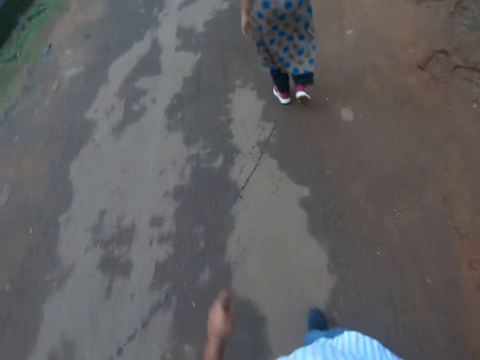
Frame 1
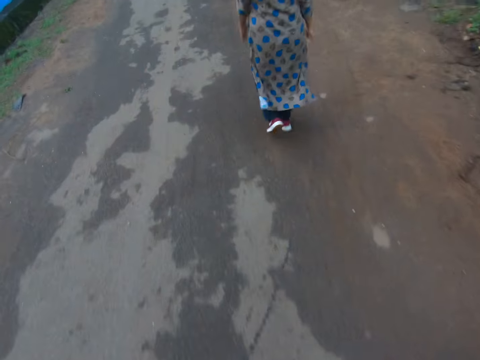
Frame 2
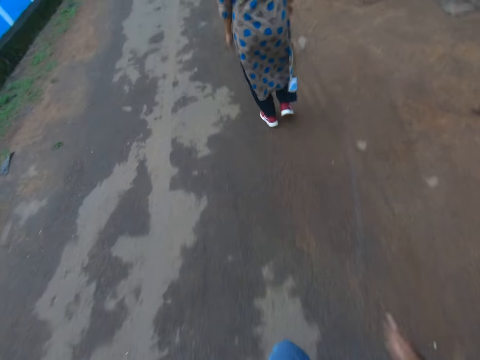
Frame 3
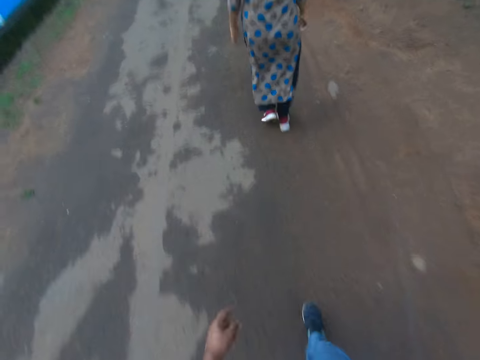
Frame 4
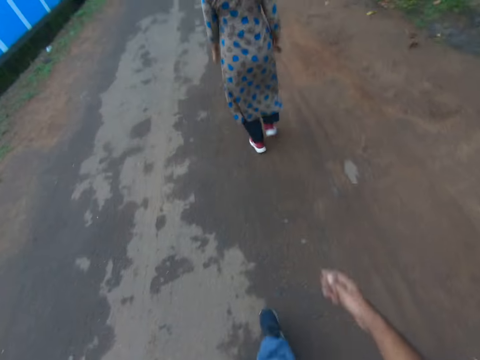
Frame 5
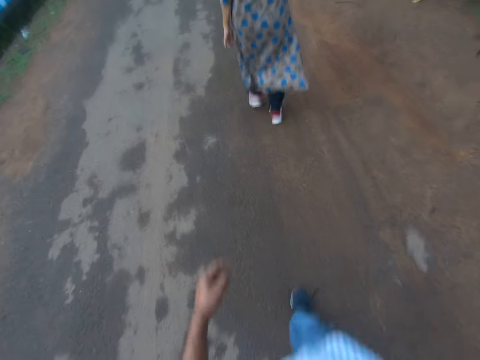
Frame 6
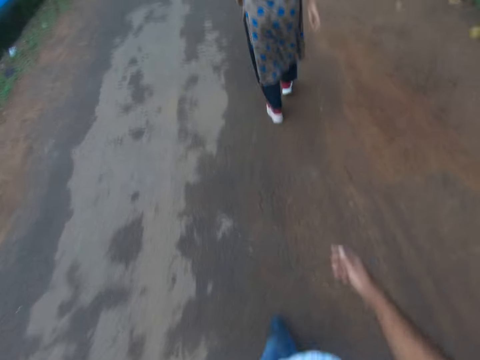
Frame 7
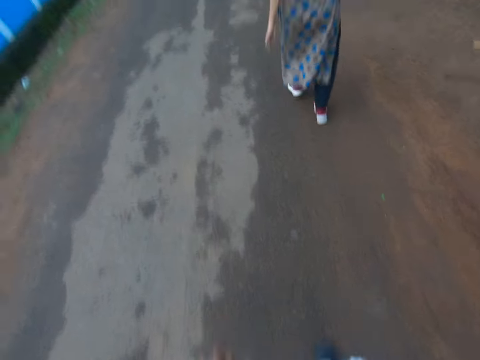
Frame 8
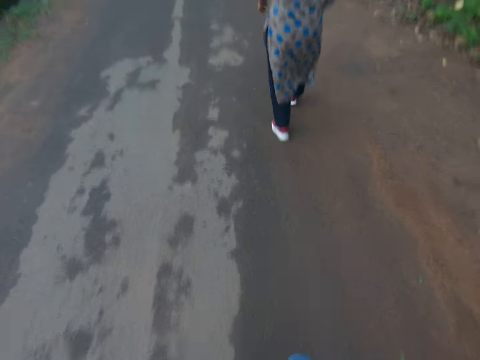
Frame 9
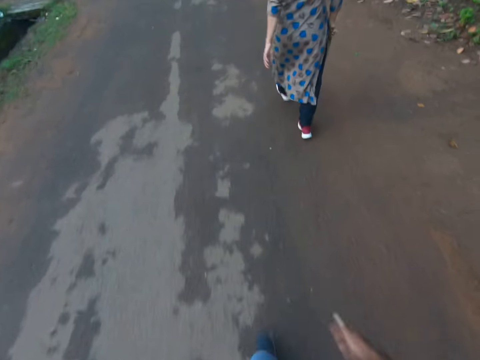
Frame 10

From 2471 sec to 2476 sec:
The camera wearer walks past a car.

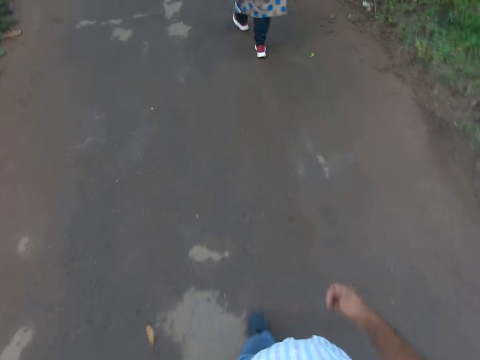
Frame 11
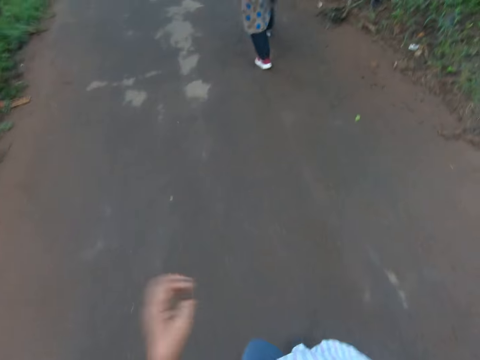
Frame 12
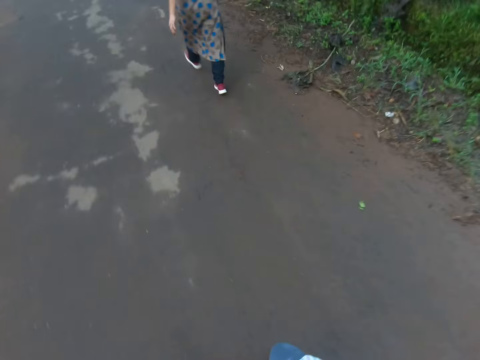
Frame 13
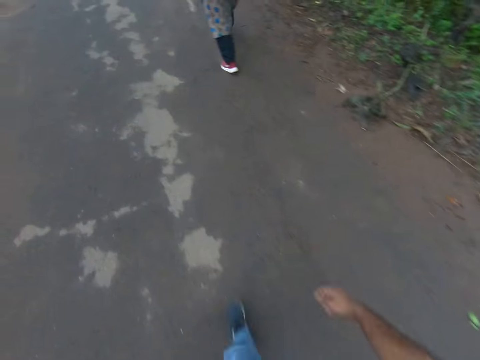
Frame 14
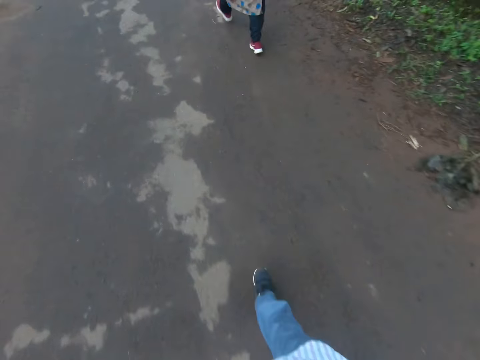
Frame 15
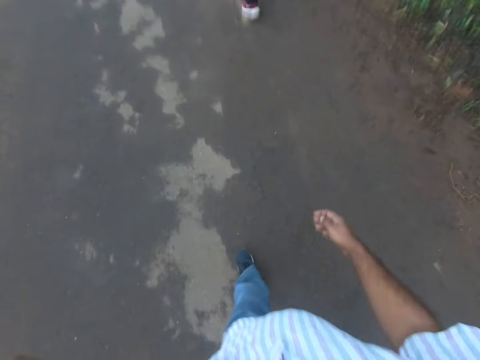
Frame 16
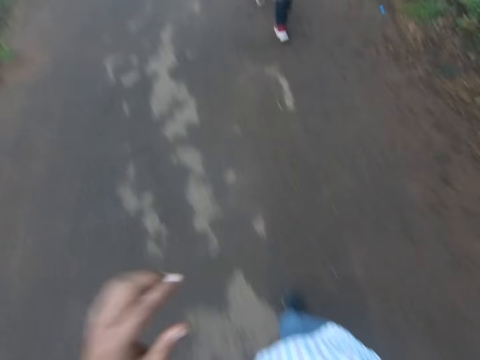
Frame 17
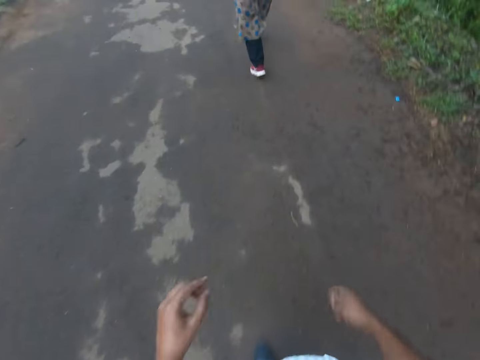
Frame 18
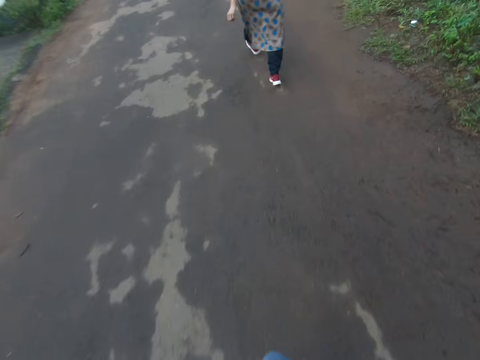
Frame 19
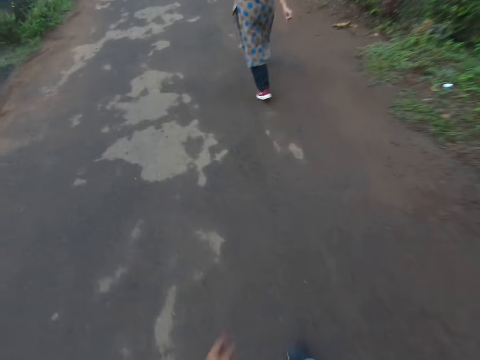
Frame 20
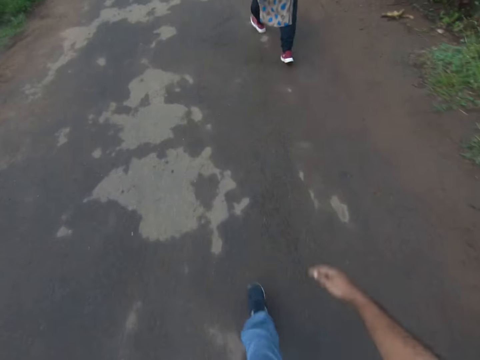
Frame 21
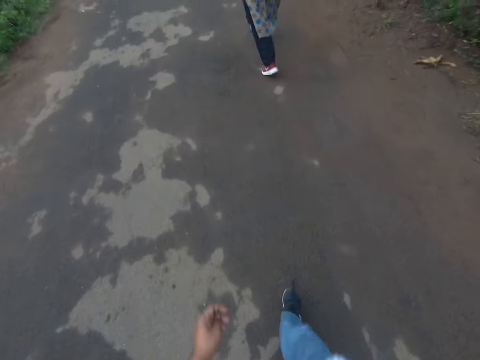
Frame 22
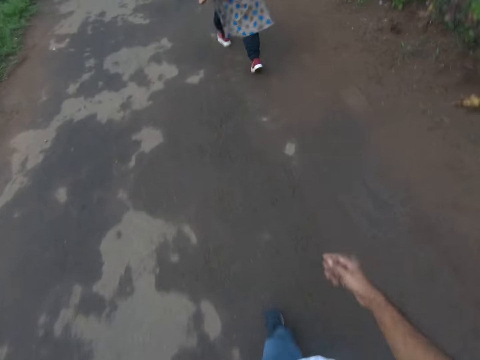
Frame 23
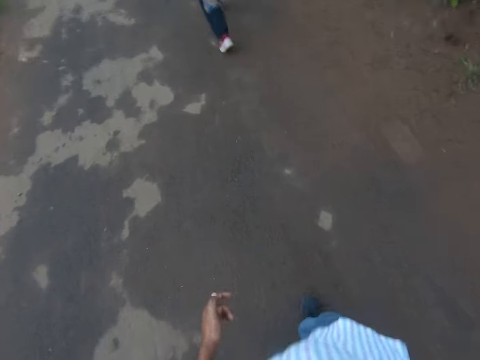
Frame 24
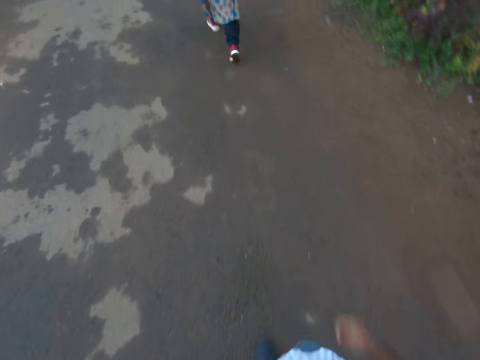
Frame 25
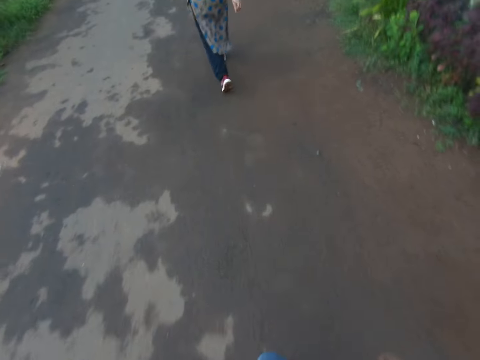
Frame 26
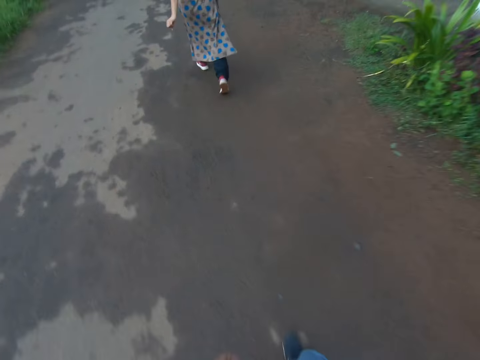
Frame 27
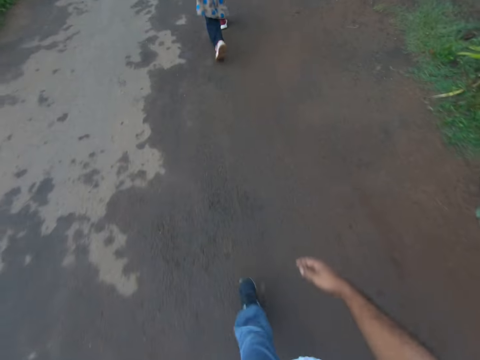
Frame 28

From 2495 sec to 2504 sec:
The camera wearer raises his left hand. He lowers his left hand.

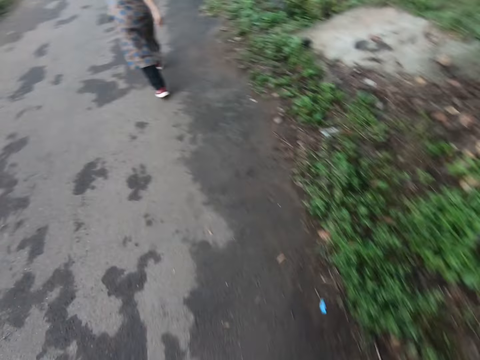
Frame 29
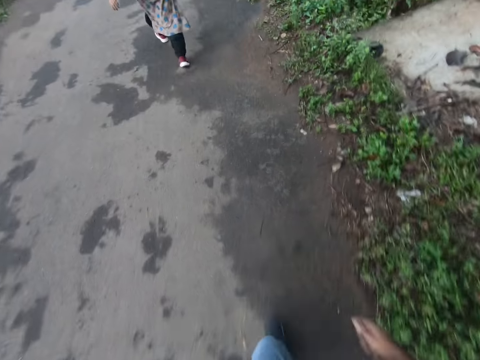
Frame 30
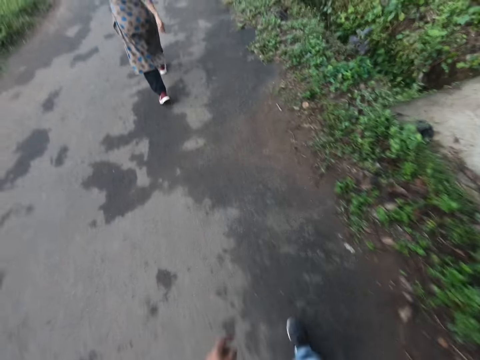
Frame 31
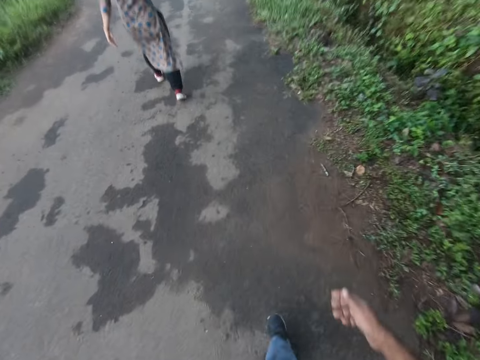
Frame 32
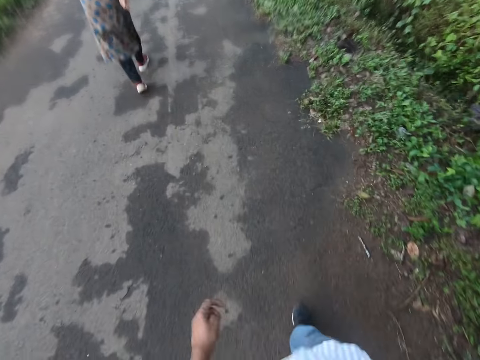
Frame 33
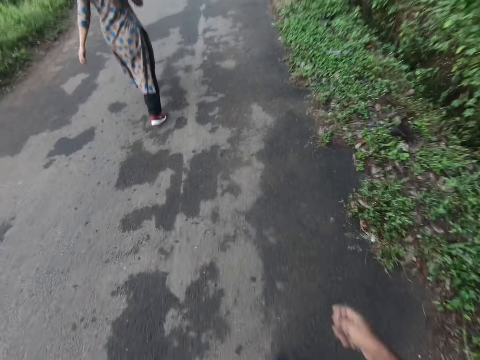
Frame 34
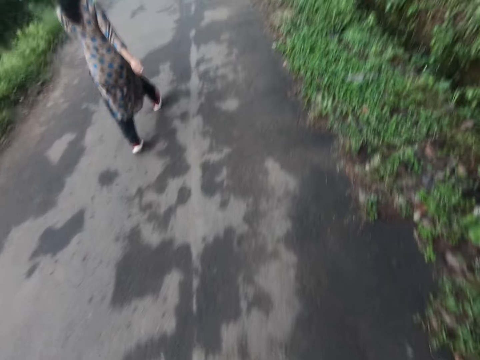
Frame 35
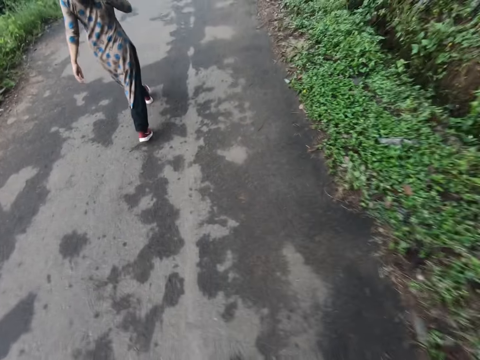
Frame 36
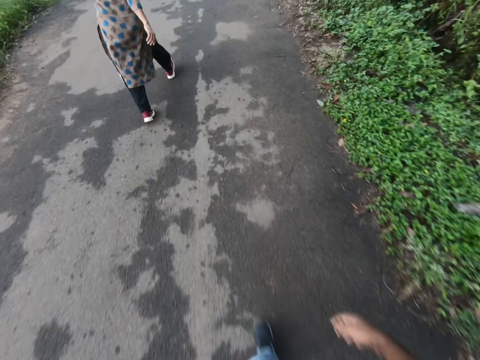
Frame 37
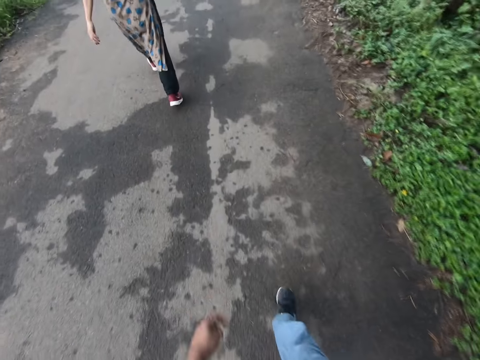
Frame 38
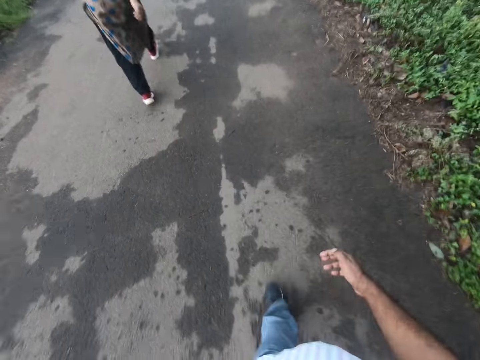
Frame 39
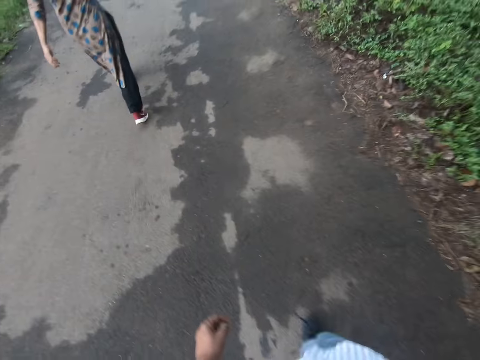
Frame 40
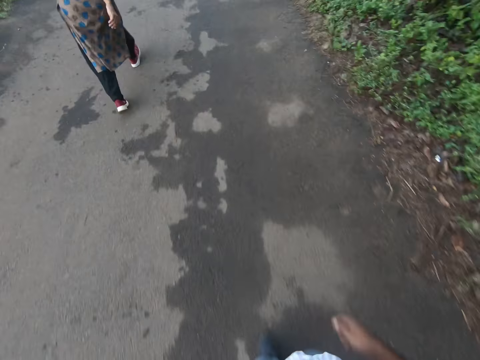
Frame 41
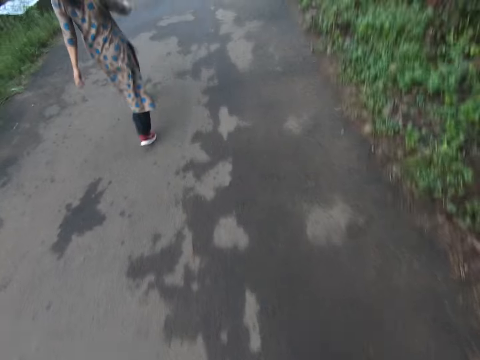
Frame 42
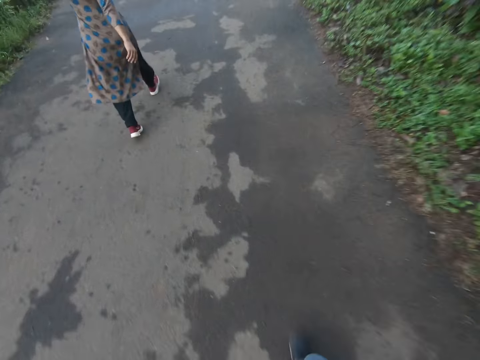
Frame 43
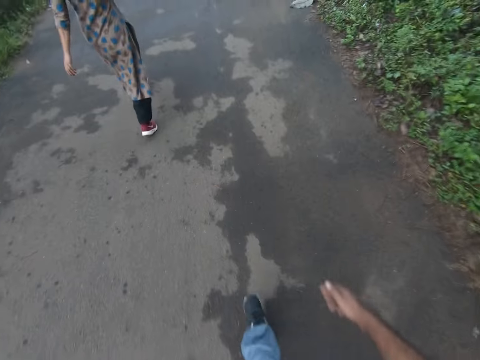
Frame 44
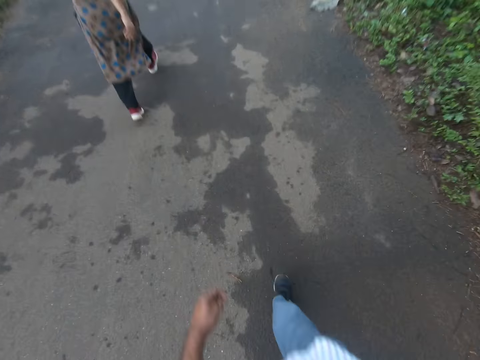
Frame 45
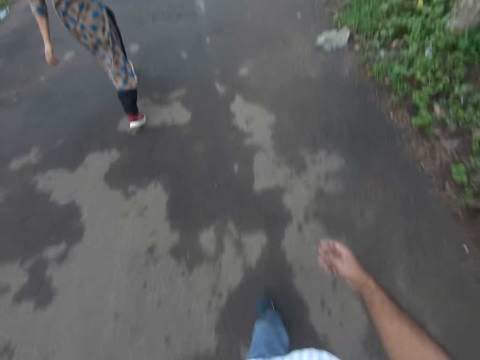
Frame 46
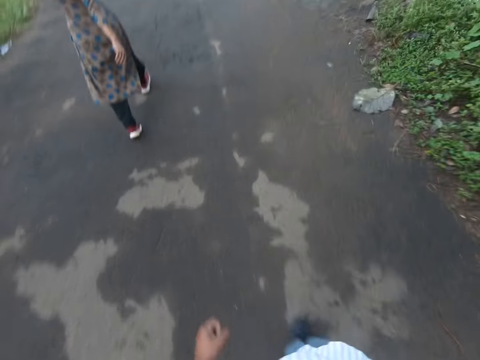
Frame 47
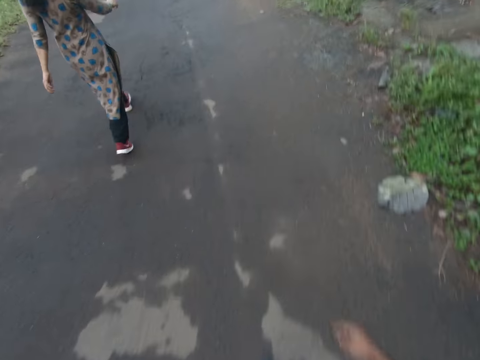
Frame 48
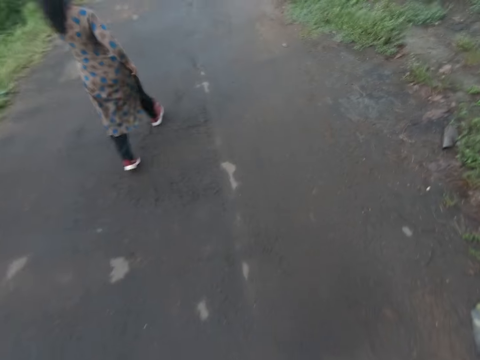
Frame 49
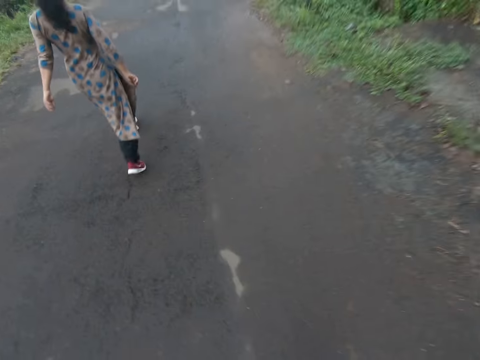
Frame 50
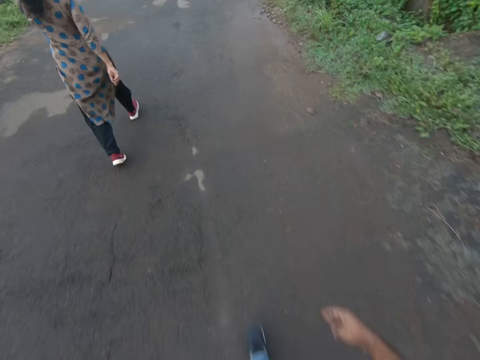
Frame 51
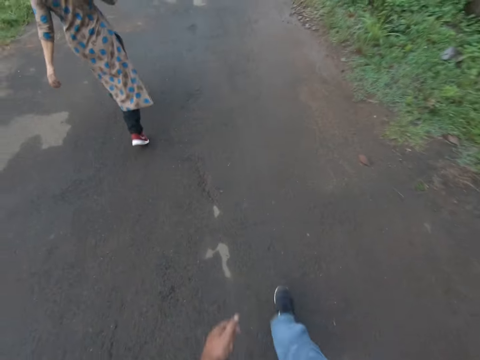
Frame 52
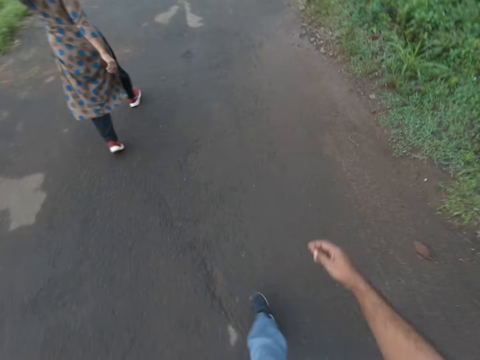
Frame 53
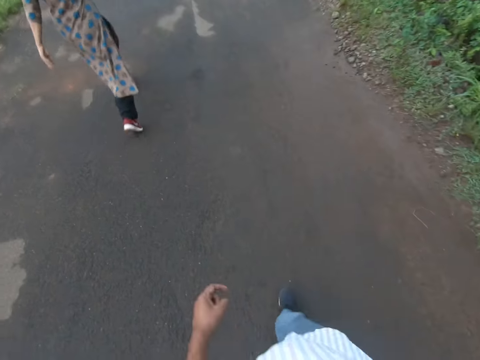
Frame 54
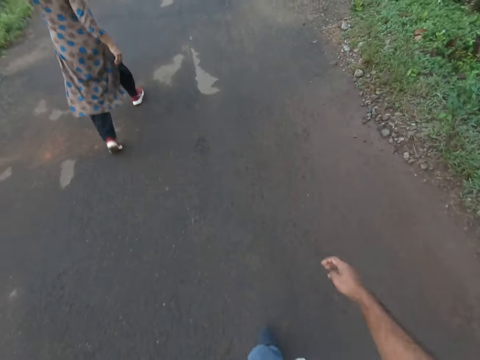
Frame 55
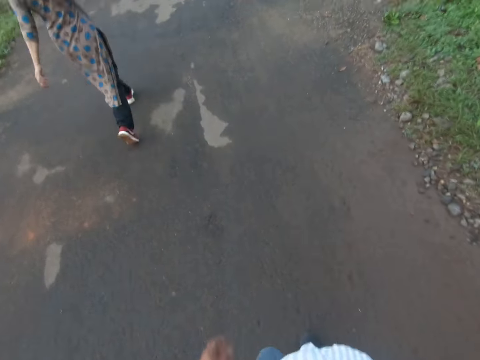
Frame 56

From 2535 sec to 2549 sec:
A lady converses. The camera wearer converses. The lady converses. The camera wearer interacts with the lady.
